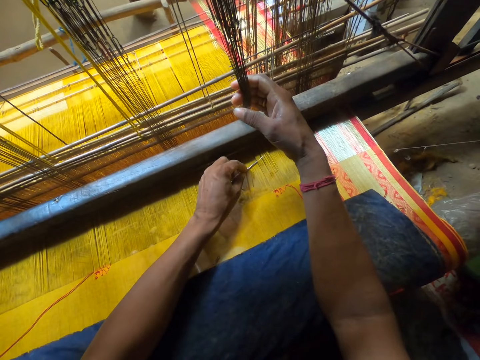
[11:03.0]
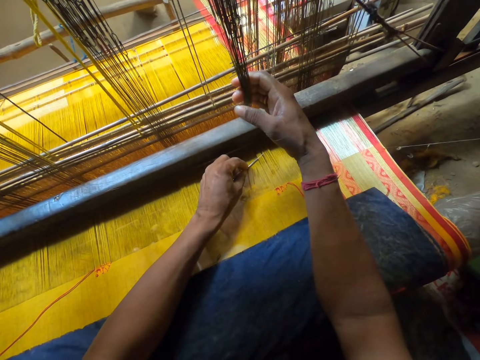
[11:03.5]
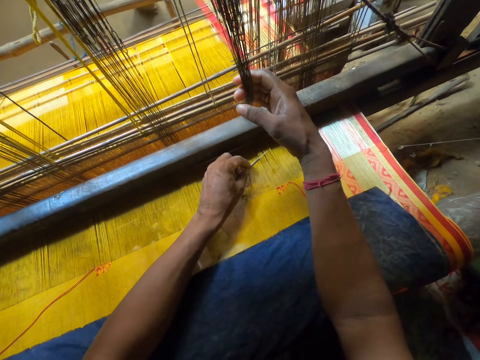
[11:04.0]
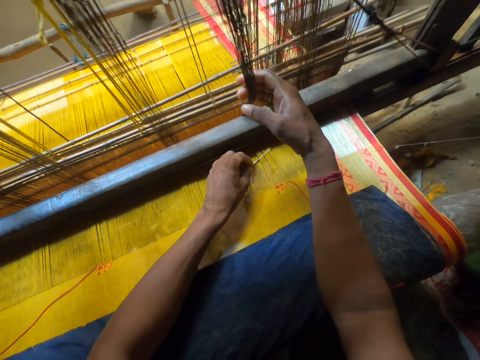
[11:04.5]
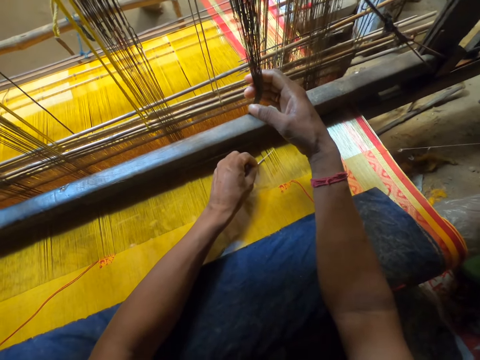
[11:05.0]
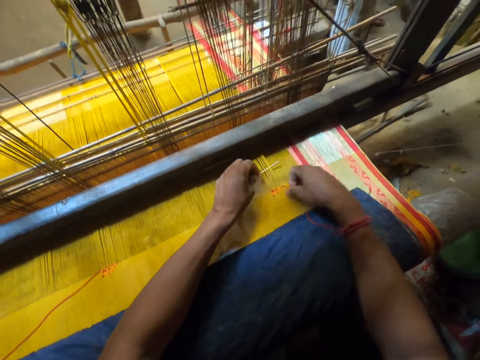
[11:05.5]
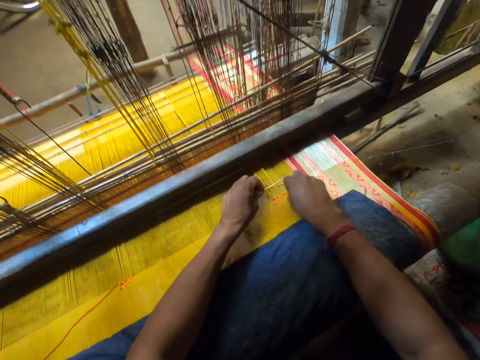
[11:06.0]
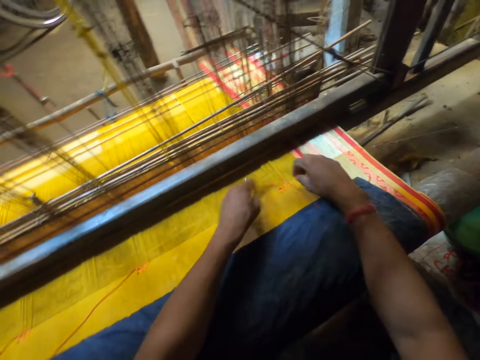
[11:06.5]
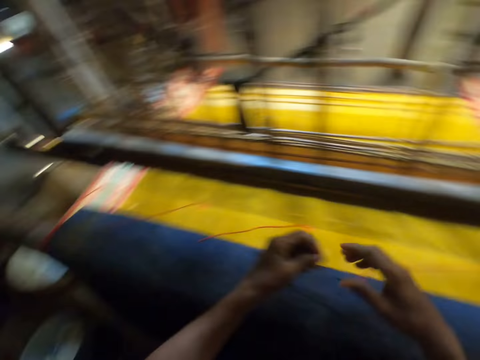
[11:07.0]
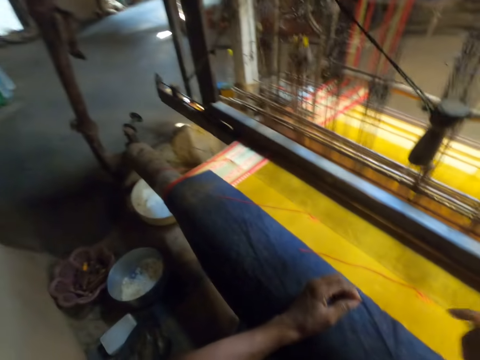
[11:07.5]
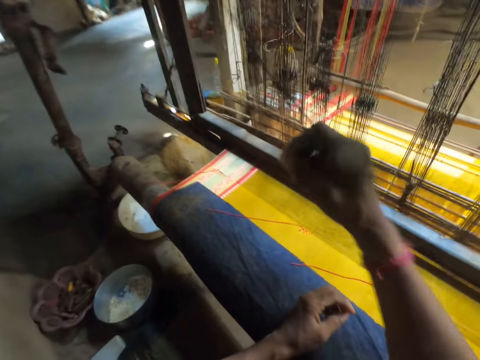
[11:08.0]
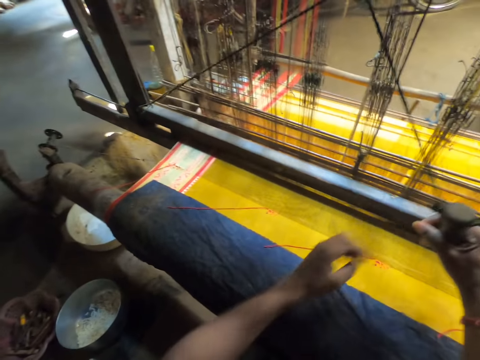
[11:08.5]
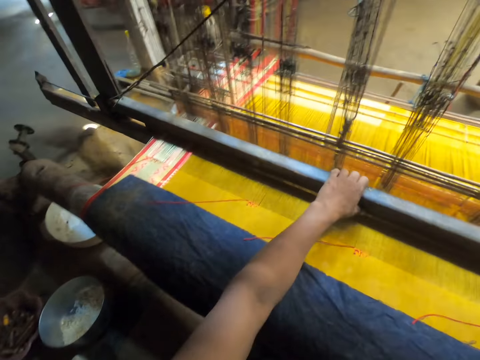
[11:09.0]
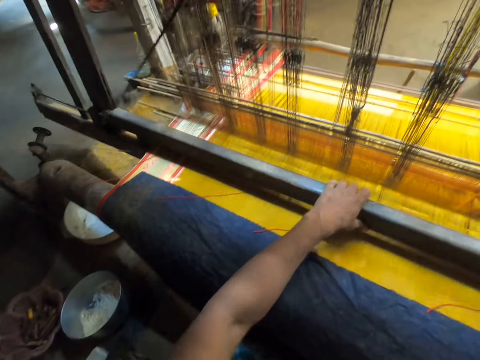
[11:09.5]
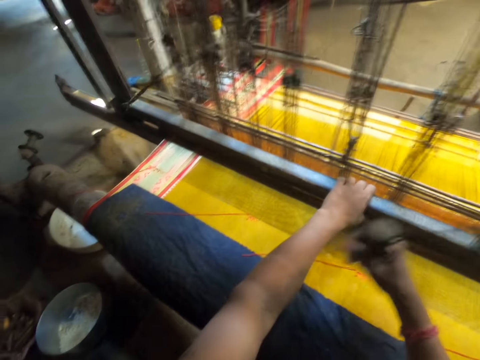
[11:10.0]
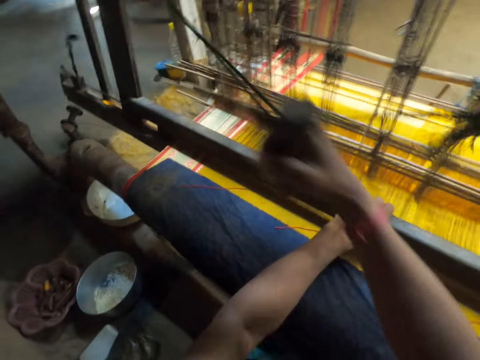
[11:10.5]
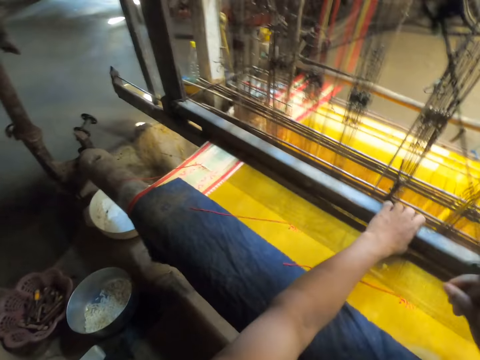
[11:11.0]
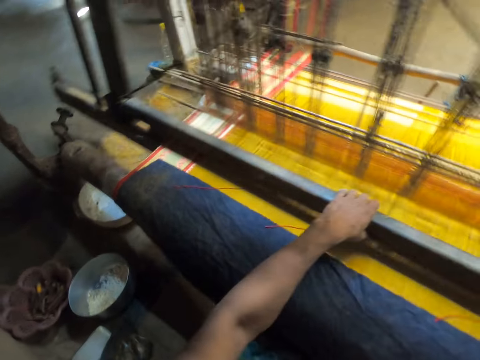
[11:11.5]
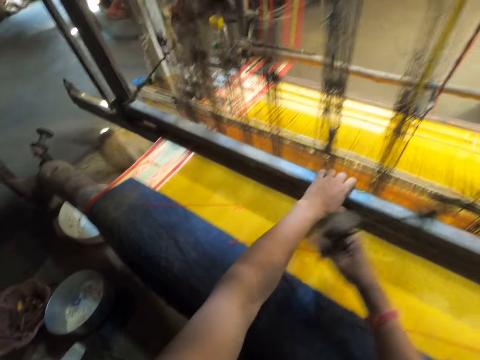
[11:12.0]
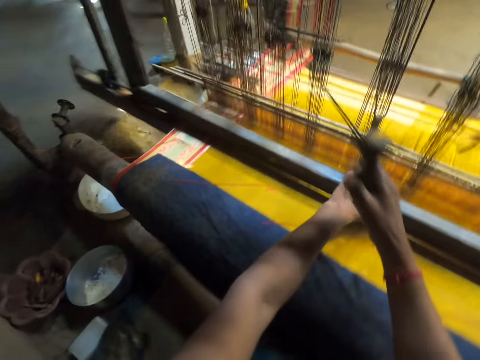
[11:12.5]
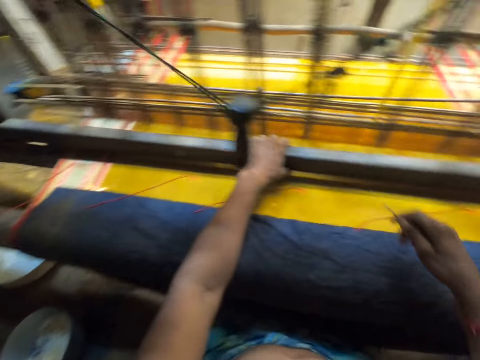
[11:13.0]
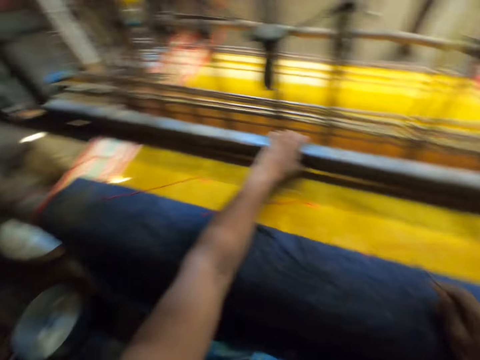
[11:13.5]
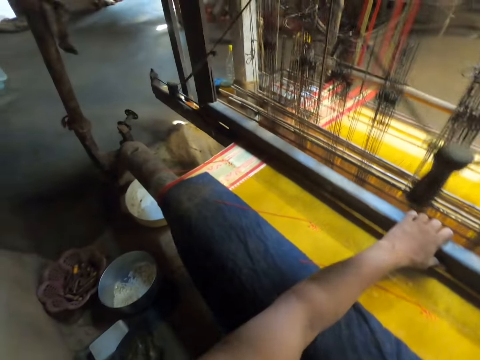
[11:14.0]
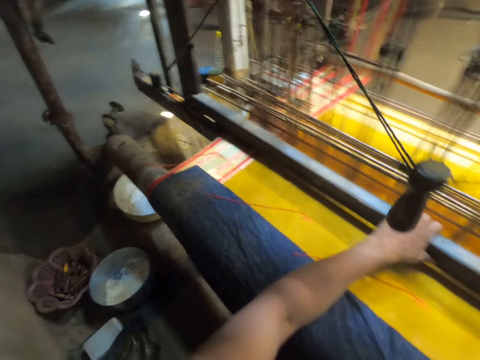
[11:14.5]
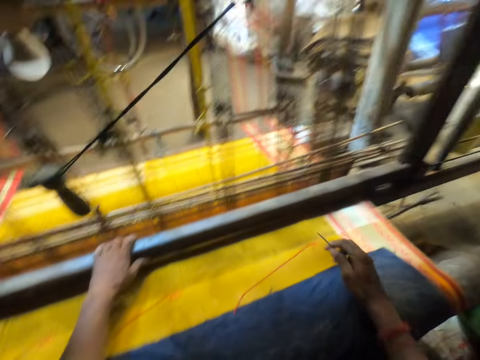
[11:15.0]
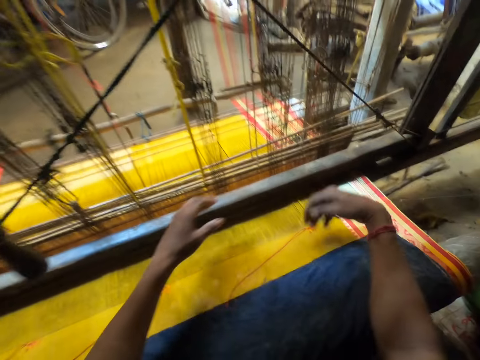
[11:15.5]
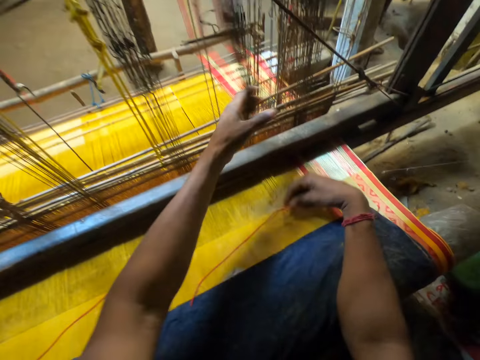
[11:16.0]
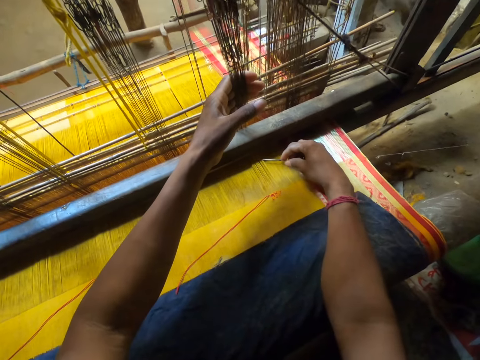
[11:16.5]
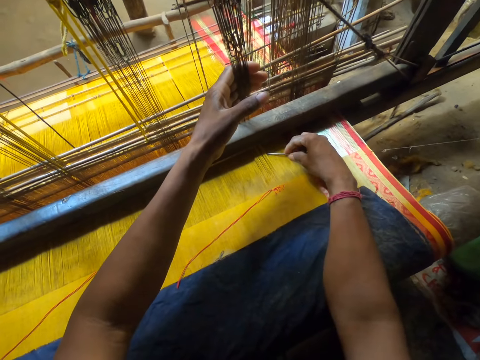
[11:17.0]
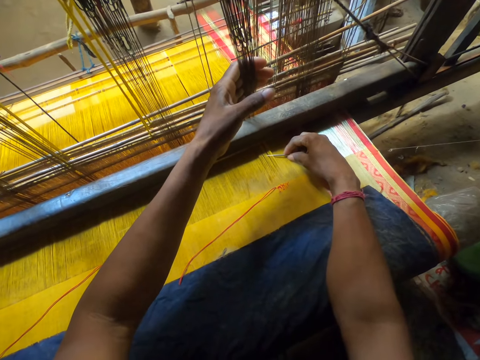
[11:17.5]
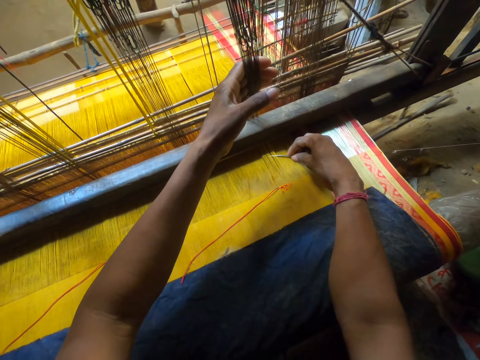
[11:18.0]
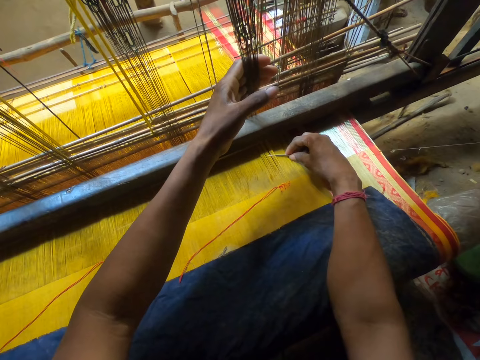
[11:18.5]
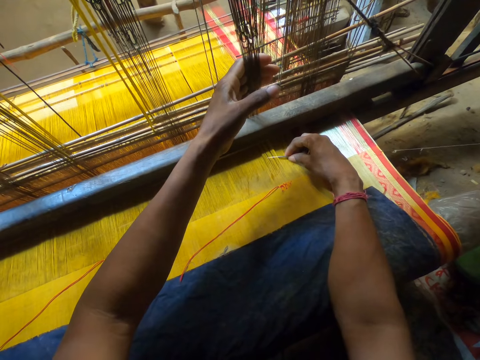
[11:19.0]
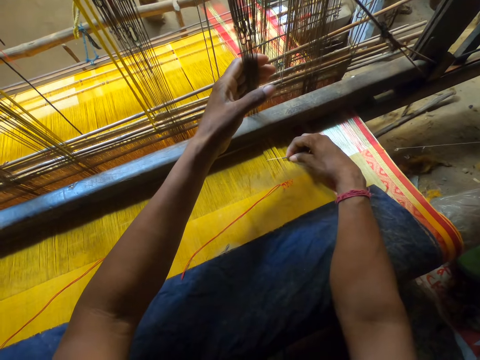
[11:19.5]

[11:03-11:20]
The camera wearer picks up a thread with his right hand. He fixes the thread from his right hand into the warp with the needle in his left hand. He pulls a weaving needle. He passes the needle from his left hand to his right hand. He pulls a pull cord with his right hand. He weaves a fabric with a loom. He pulls a batten with his left hand. He hits the fabric with his right hand. He pulls a yarn with his left hand. He holds the heddles. He puts the needle into the warp with his right hand.

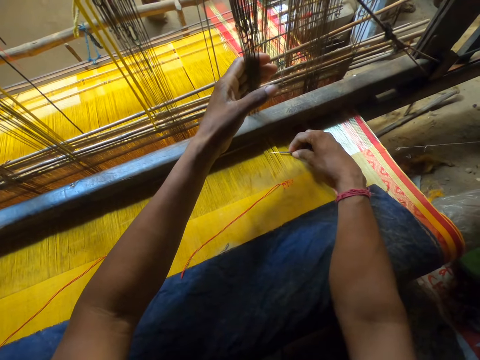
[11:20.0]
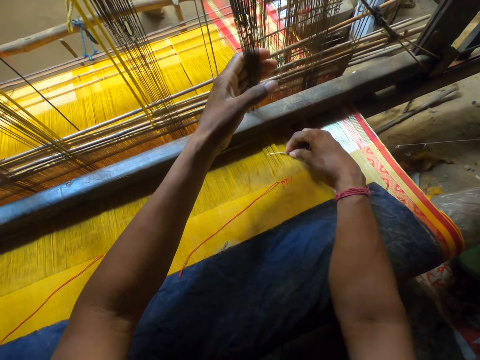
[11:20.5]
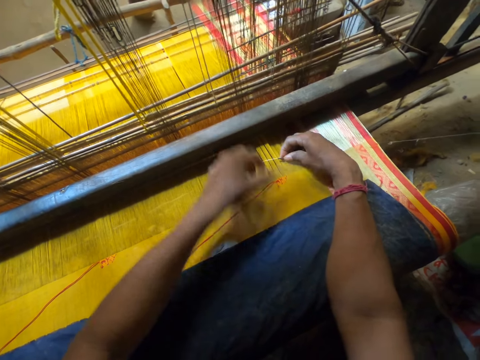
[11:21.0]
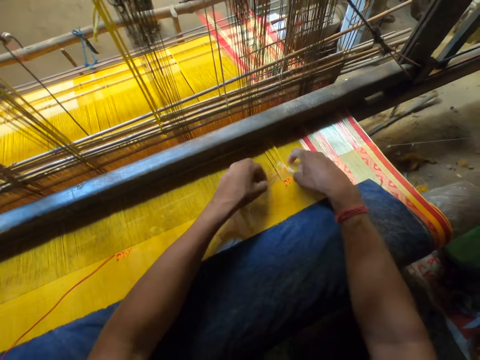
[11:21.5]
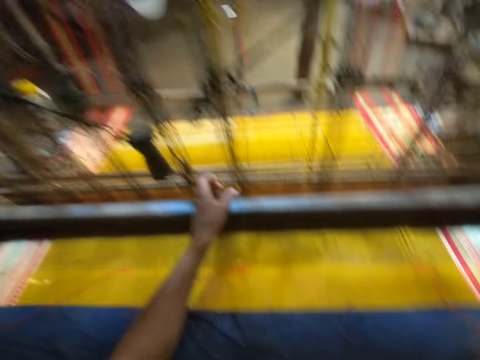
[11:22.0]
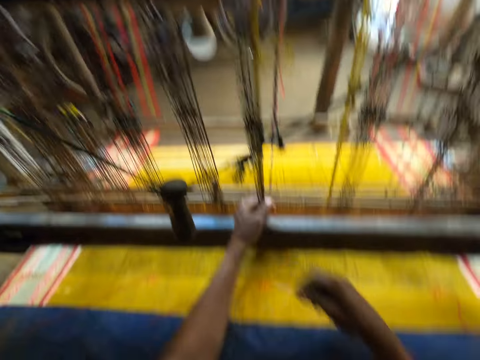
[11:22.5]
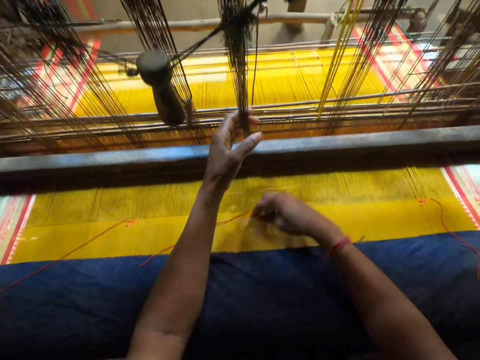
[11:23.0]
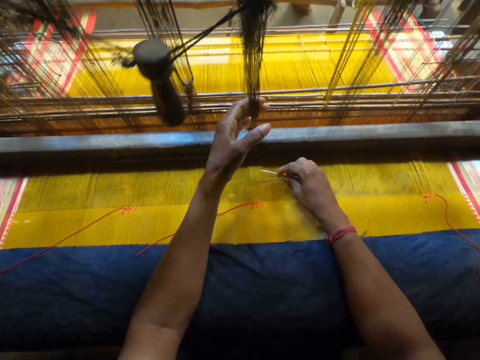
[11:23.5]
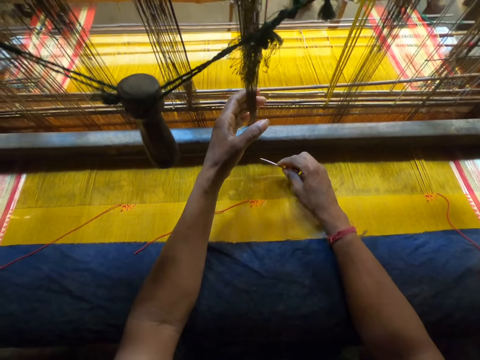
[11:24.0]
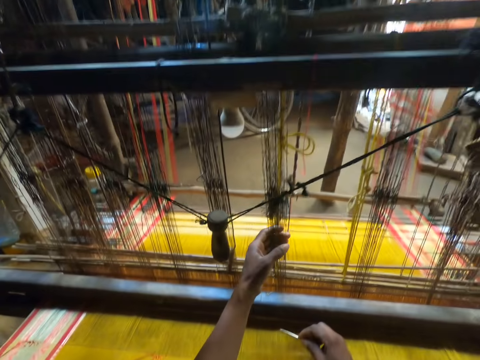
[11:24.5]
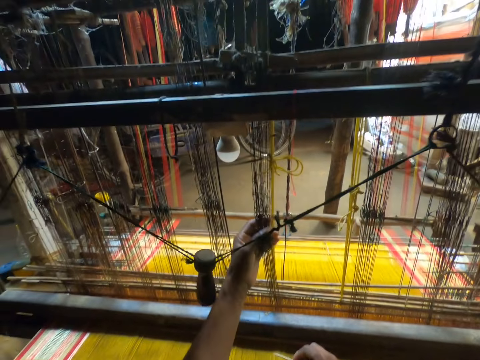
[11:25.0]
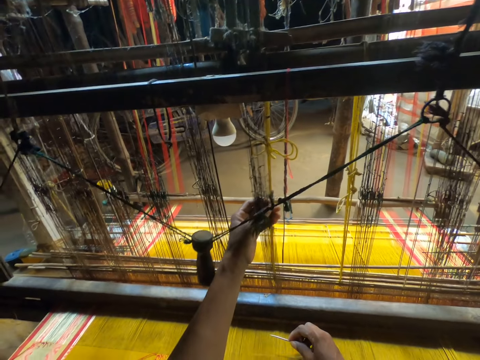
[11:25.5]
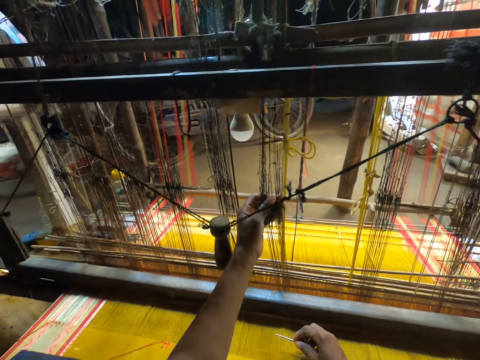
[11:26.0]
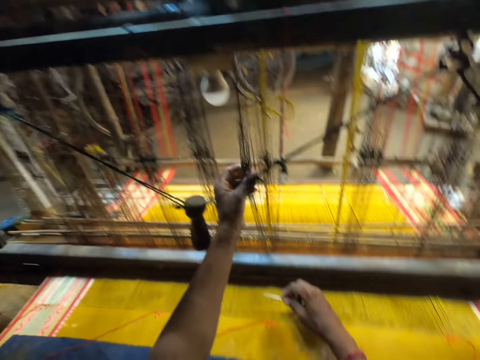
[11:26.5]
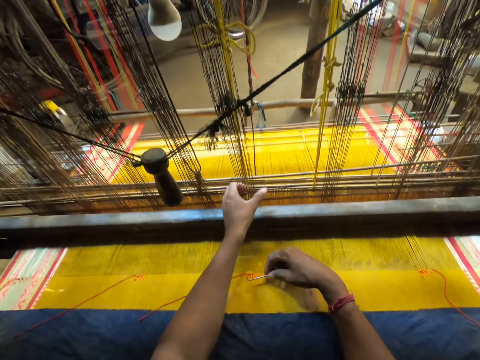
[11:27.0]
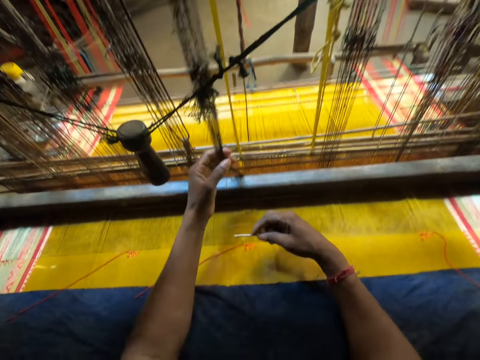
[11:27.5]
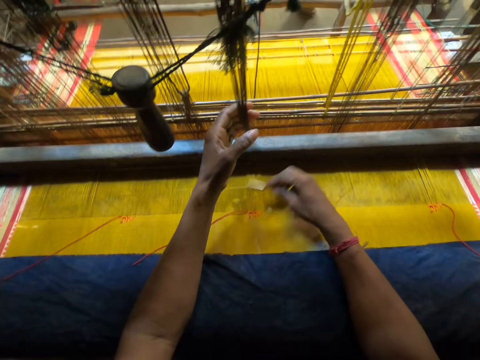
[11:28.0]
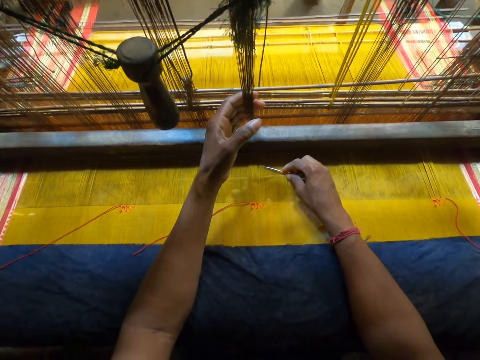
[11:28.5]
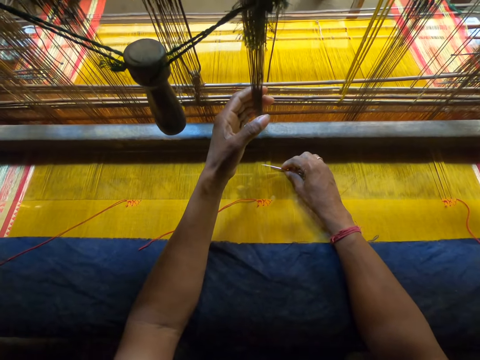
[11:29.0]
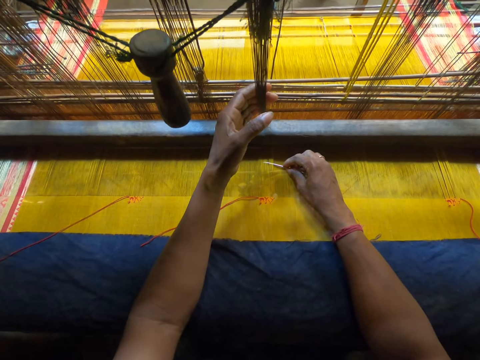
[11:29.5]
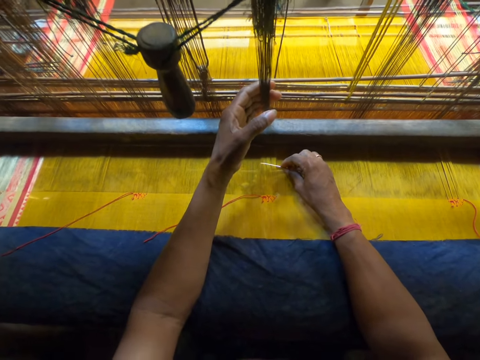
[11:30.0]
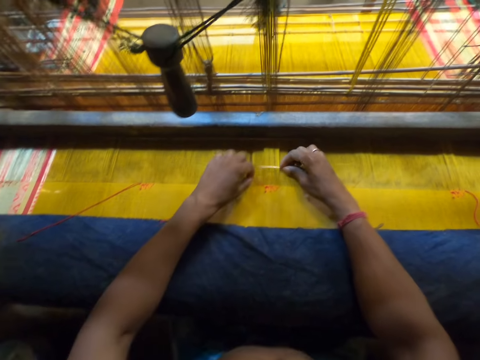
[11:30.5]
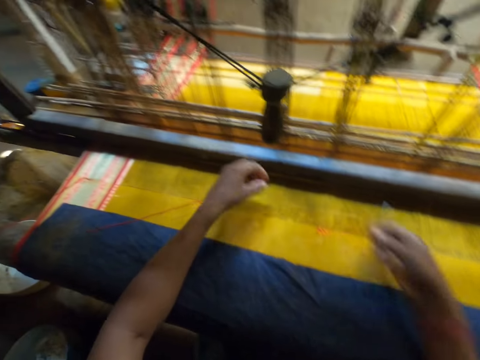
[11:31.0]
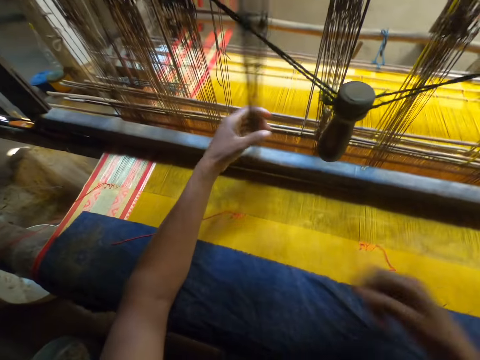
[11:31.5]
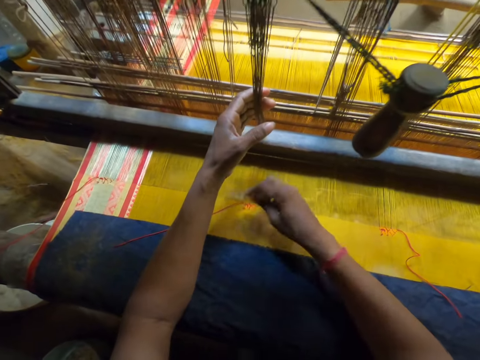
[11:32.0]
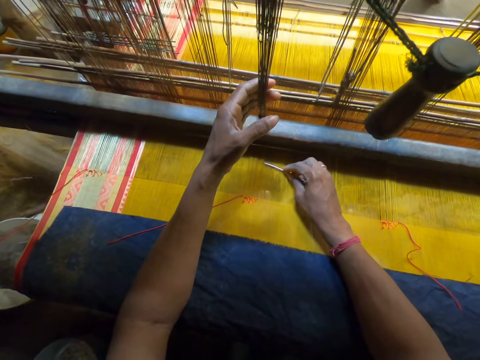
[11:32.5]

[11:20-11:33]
The camera wearer picks up a thread with his left hand. He fixes the thread from his left hand into the warp with the needle in his right hand. He pulls a weaving needle. He pulls a yarn with his left hand. He holds the heddles. He hits the fabric with the needle in his right hand. He sorts the heddles with a hand. He holds the heddles. He pulls the yarn with his left hand. He puts the needle into the warp with his right hand. He picks up the thread with his left hand. He fixes the thread from his left hand into the warp with the needle in his right hand. He pulls the weaving needle. He pulls the yarn with his left hand. He holds the heddles. He hits the fabric with the needle in his right hand.
